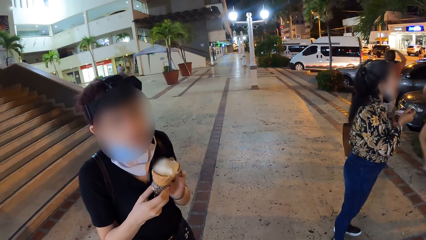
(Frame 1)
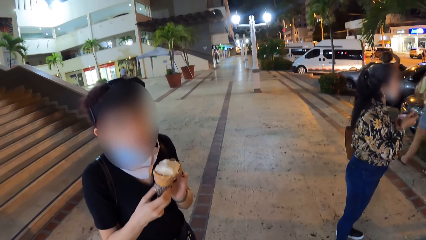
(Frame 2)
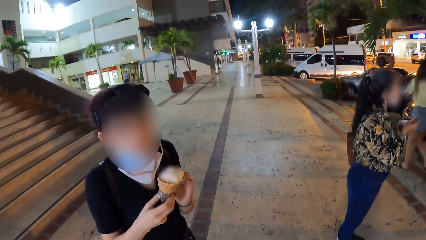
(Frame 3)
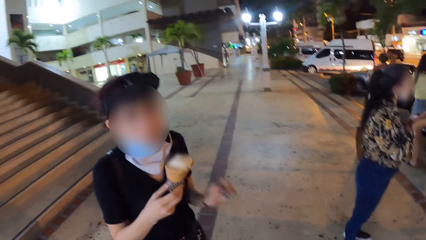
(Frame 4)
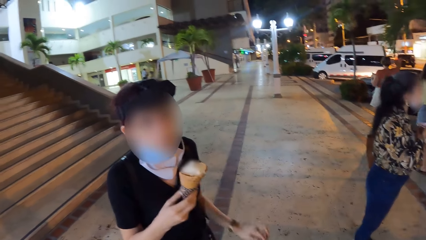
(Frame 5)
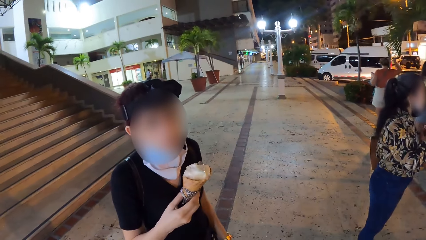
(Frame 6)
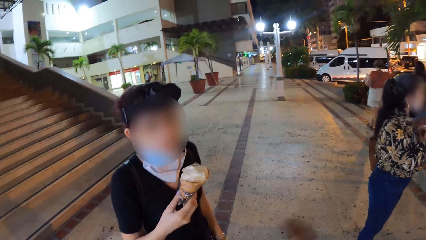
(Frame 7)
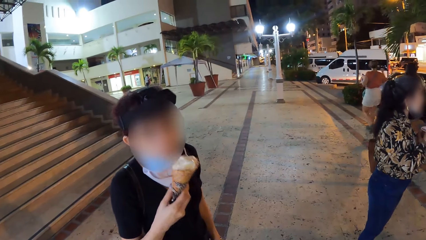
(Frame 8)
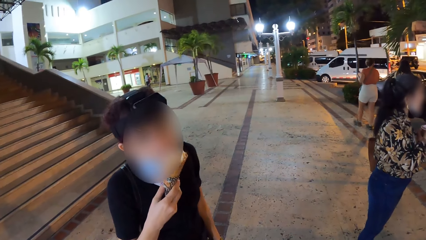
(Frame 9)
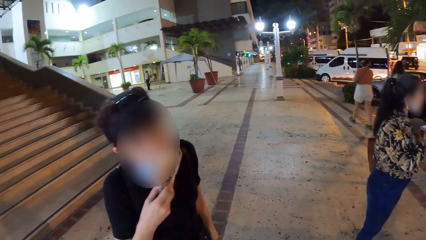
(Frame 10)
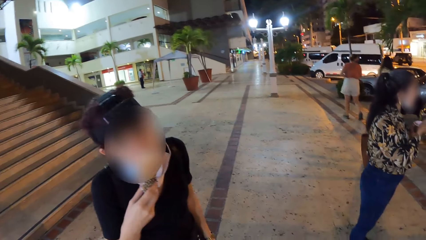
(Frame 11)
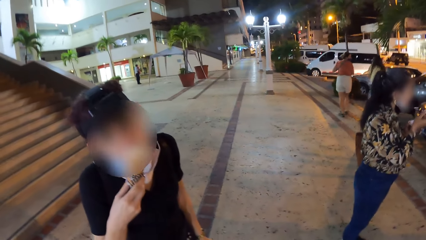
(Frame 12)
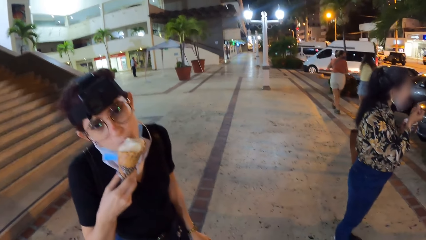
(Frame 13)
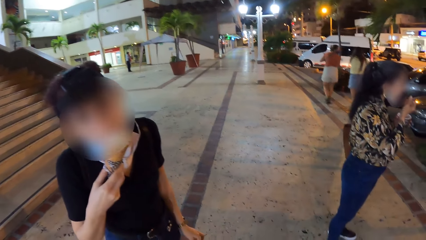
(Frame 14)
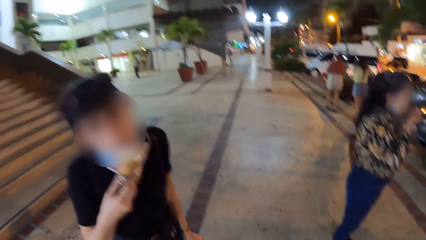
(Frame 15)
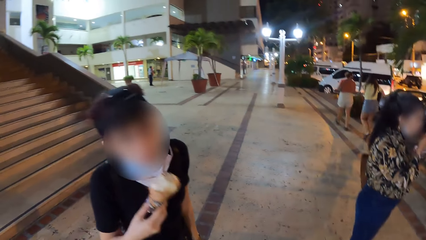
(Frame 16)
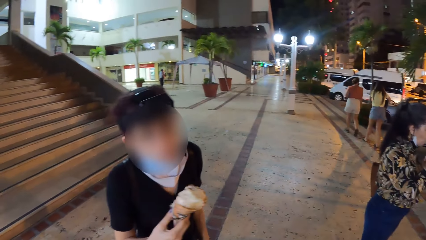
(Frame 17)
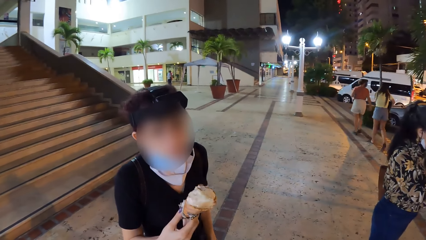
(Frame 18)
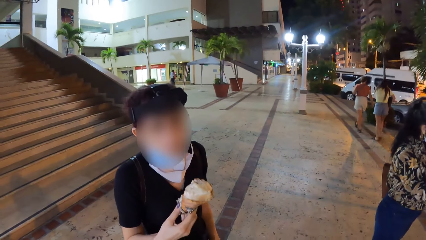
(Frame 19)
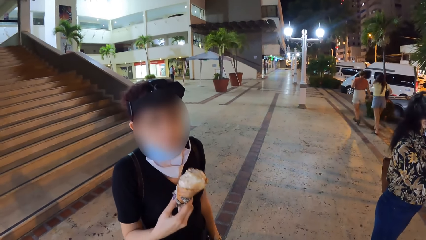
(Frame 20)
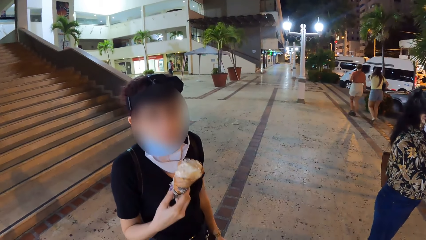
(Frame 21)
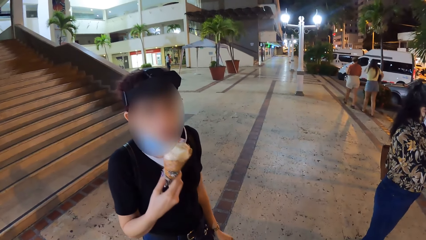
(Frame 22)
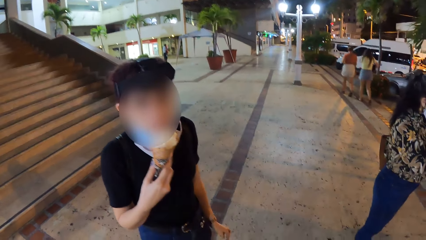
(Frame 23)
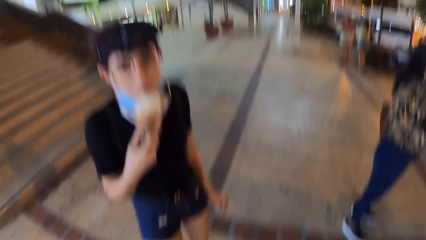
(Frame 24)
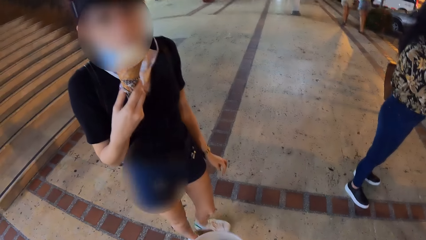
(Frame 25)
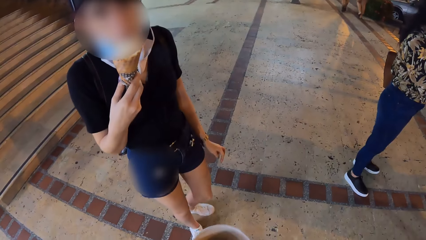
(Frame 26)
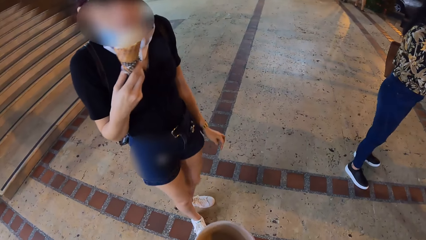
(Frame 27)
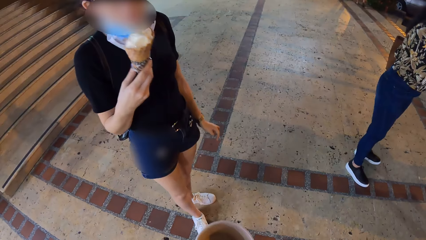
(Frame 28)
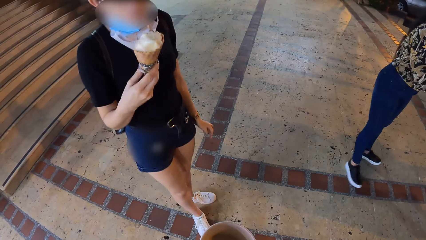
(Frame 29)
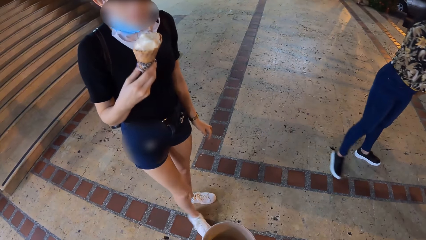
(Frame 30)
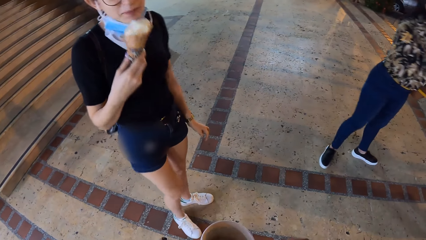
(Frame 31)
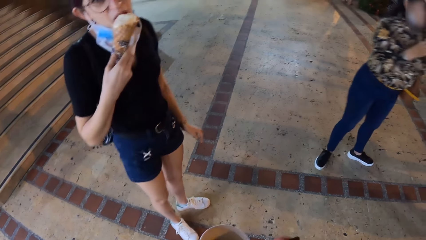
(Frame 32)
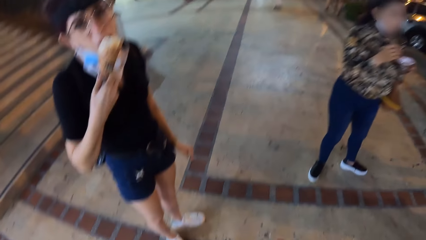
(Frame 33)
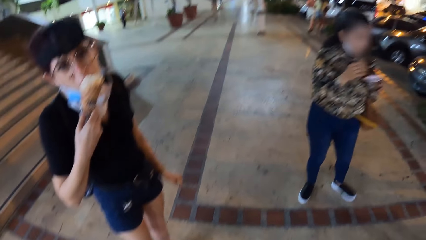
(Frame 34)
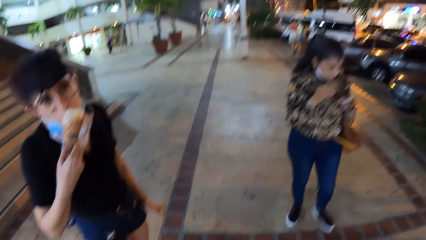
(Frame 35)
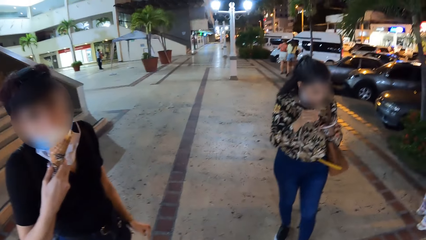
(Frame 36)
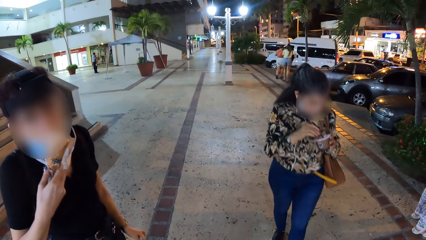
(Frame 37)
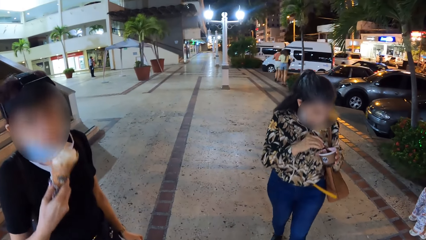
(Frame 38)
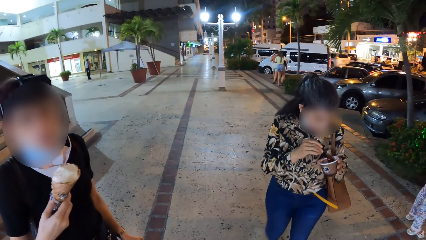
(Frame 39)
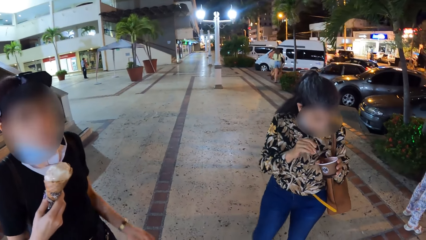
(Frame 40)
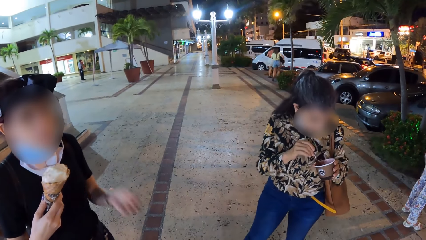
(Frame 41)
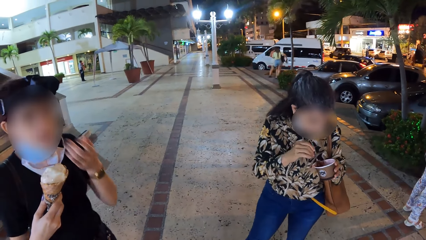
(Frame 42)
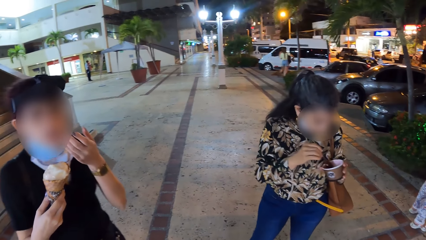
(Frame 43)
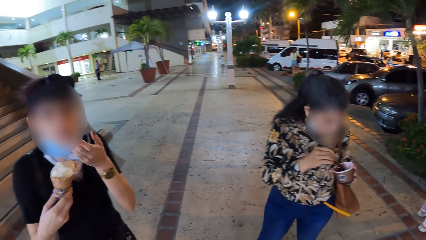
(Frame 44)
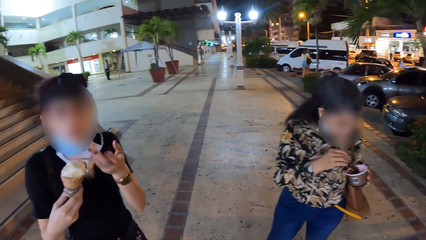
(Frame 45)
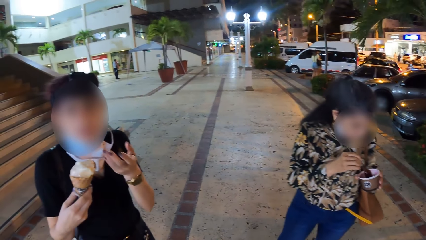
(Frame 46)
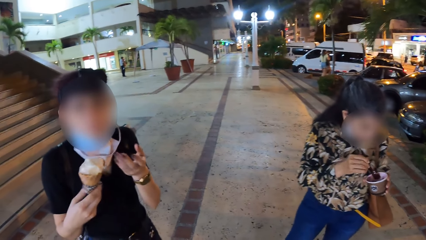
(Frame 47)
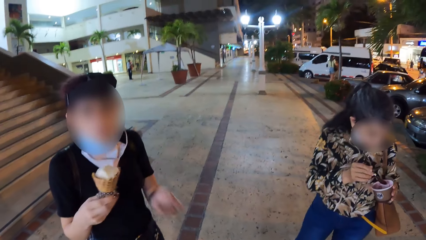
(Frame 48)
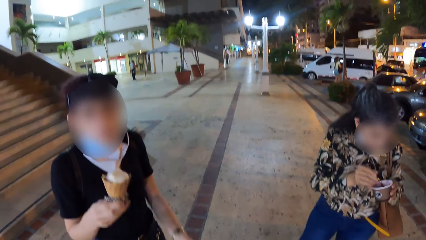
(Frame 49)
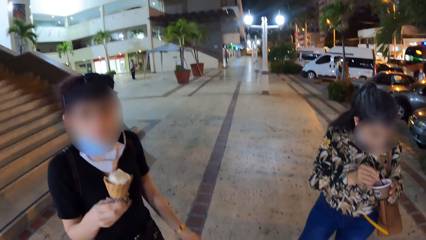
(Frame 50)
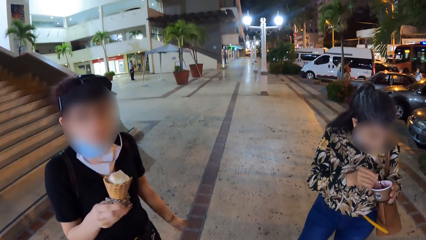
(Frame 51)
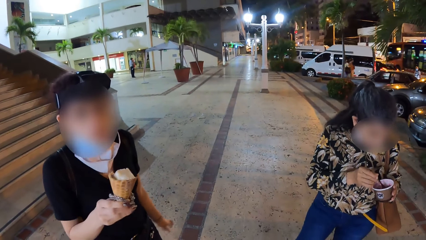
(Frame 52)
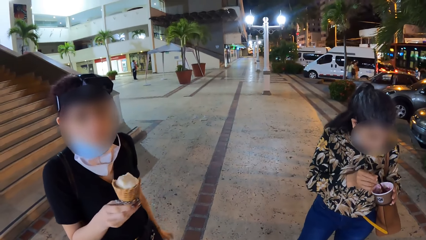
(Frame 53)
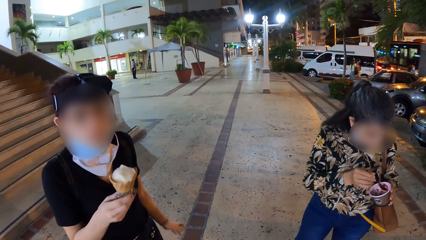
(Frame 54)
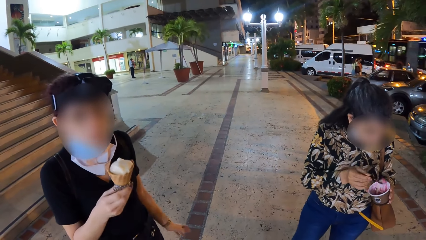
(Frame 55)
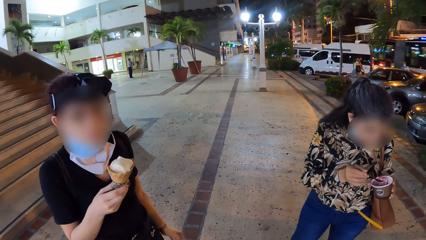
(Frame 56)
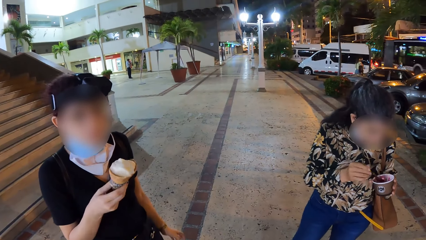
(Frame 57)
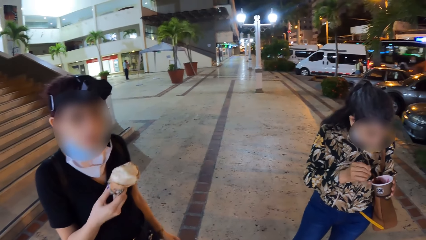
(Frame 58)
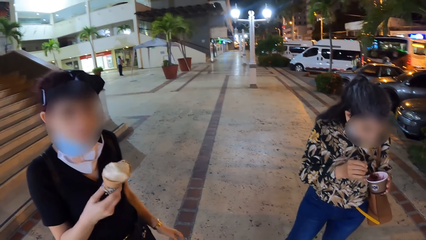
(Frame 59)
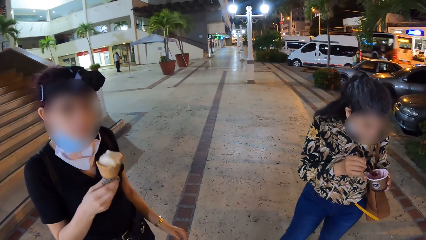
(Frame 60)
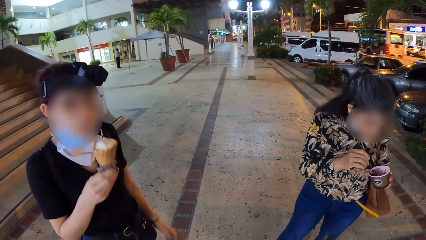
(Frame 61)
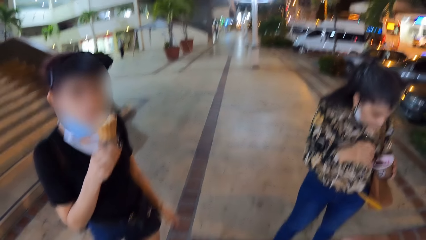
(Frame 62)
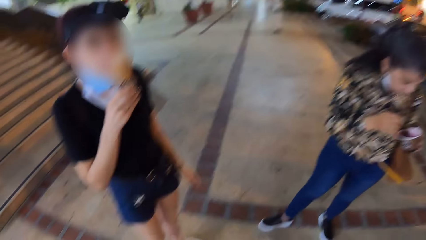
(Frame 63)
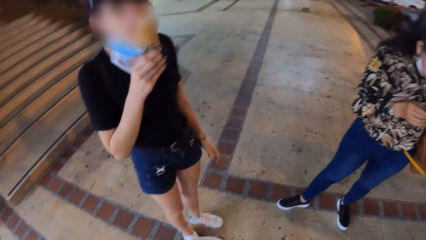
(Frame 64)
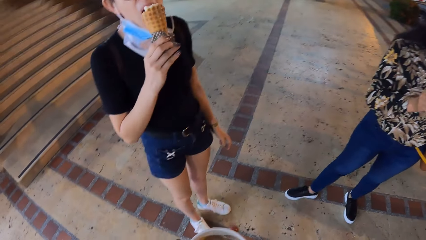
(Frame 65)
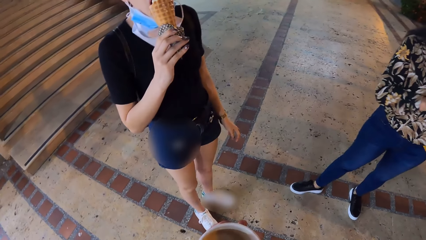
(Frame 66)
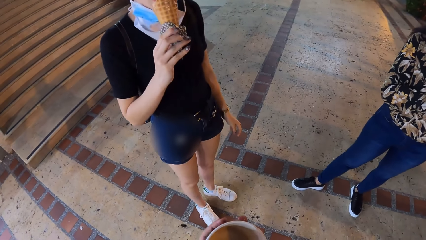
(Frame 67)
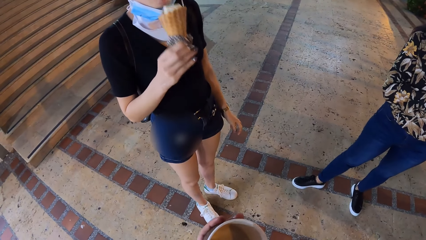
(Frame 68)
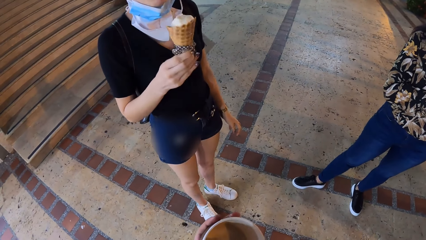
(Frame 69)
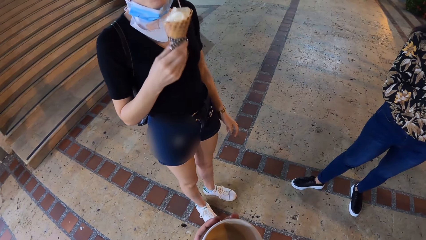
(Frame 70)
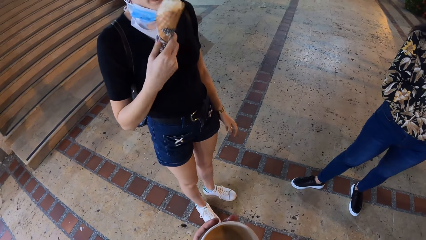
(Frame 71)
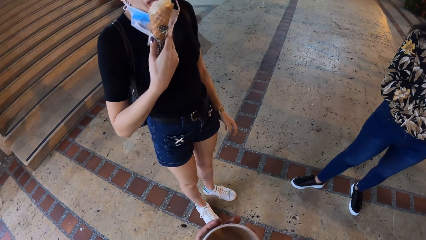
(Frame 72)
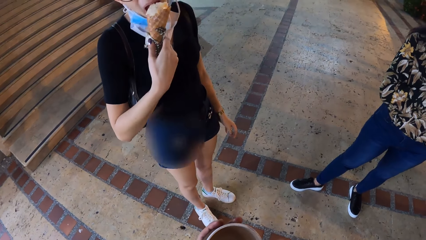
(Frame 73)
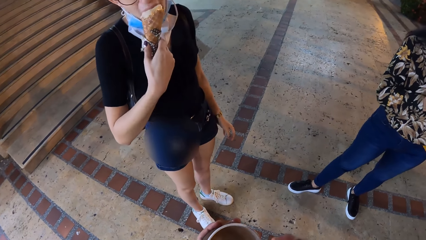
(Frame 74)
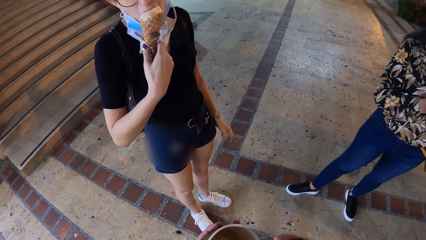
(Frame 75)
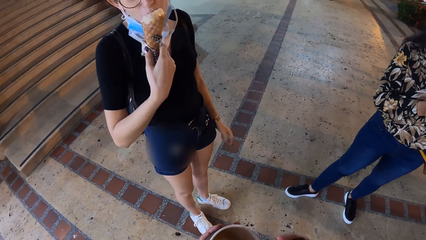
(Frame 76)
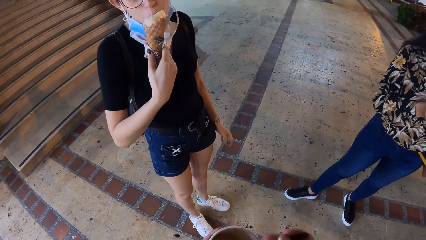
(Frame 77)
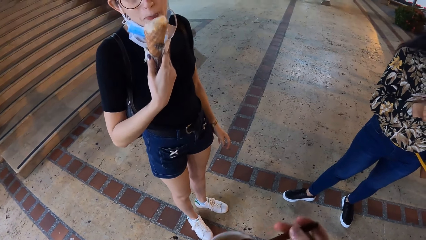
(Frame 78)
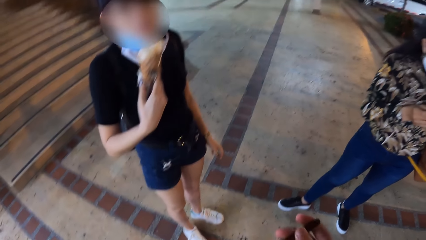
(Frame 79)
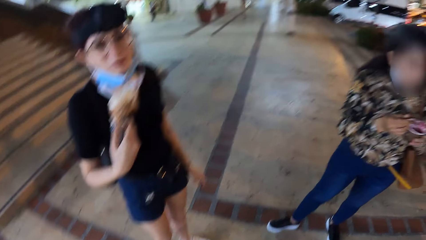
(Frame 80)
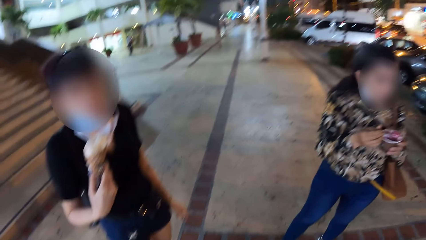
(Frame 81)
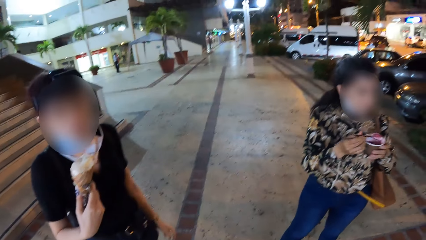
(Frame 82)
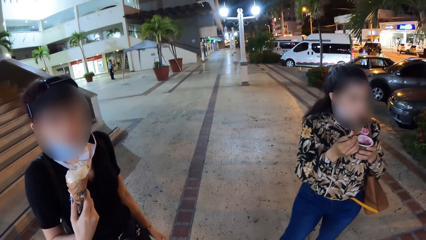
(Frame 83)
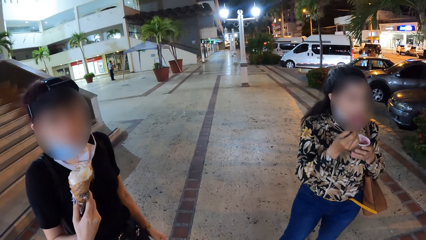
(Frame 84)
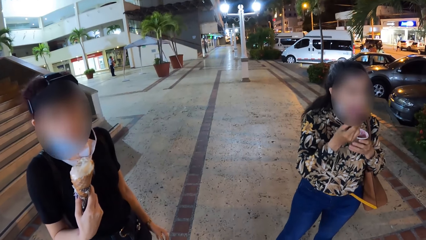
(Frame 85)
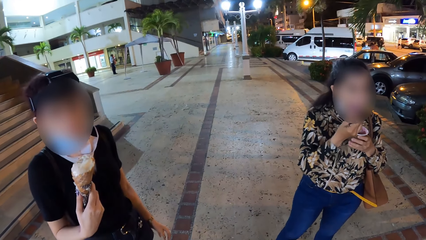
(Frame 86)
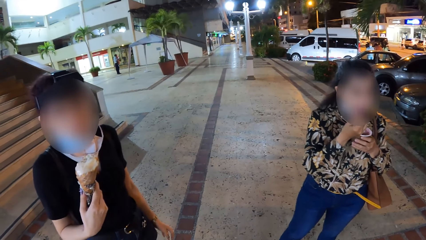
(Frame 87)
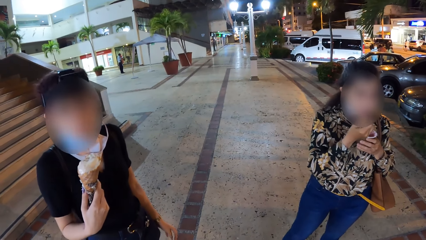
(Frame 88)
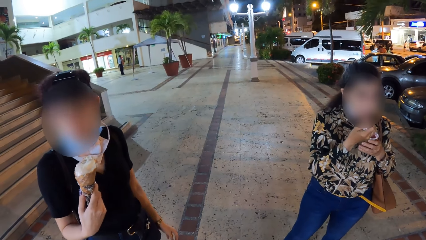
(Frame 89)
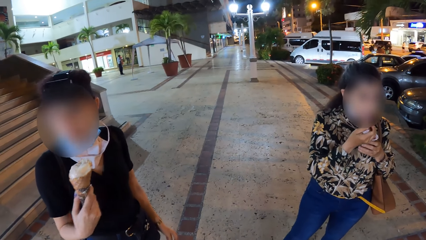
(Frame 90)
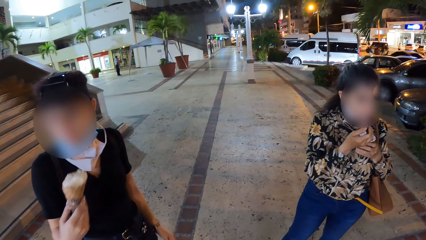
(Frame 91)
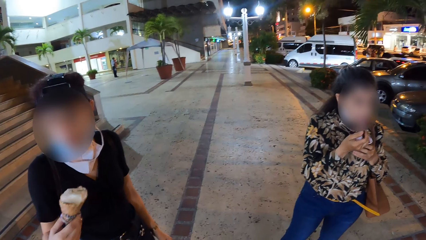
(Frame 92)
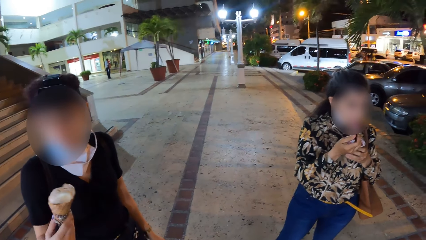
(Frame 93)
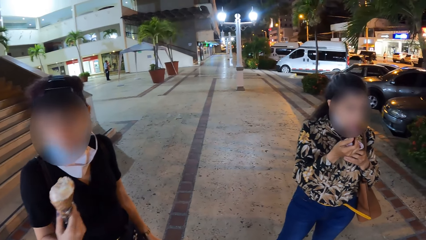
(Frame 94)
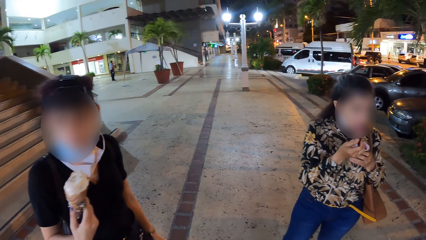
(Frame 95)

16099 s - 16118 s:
A woman licks the ice cream in her right hand. Another woman moves a spoon towards her mouth with her right hand. The first woman licks the ice cream in her right hand. She licks the ice cream in her right hand again. The other woman scoops ice cream from a bowl of ice cream in her left hand with the spoon in her right hand. She scoops ice cream from the bowl of ice cream in her left hand with the spoon in her right hand again. The first woman licks the ice cream in her right hand. She licks the ice cream in her right hand again. The other woman puts the spoon in her mouth with her right hand.
